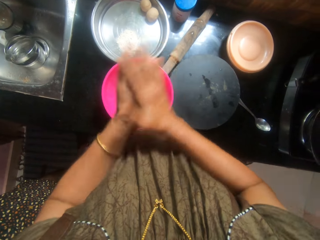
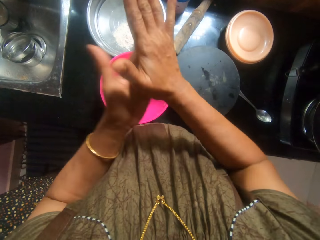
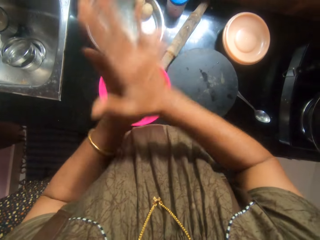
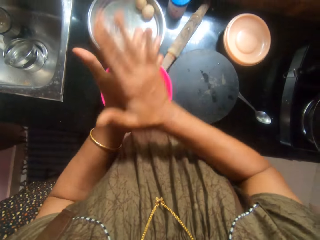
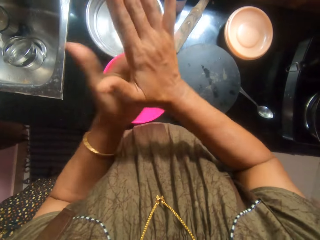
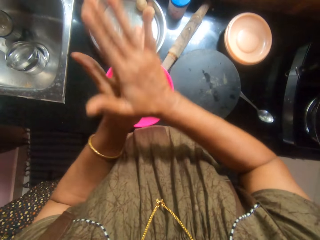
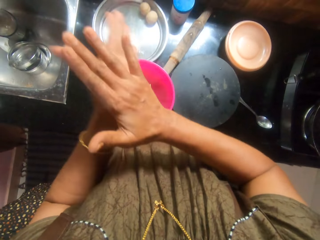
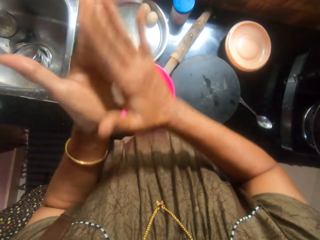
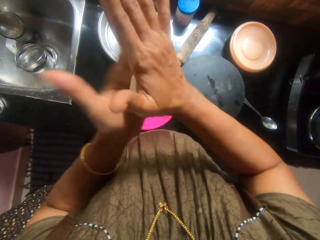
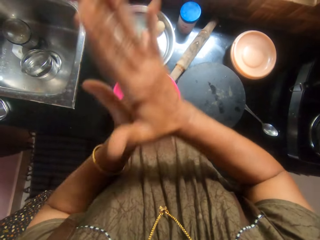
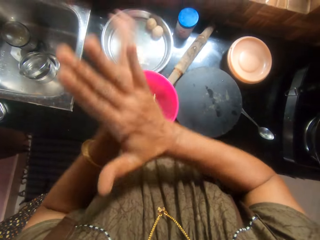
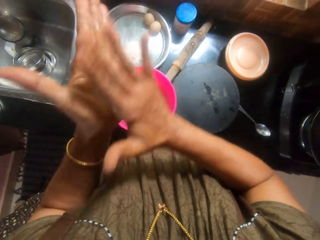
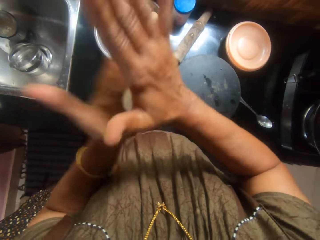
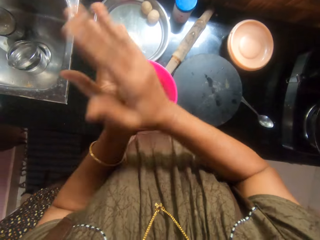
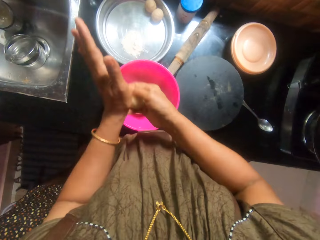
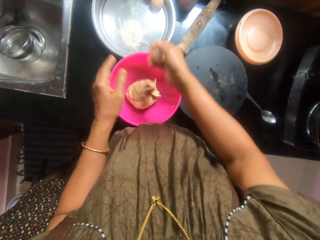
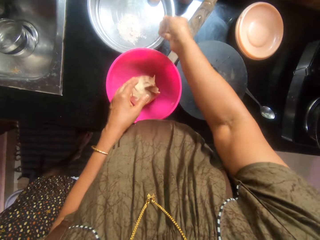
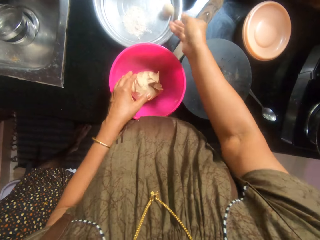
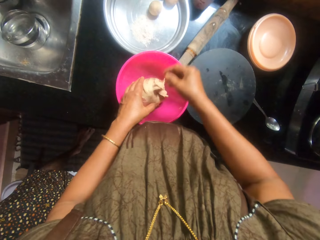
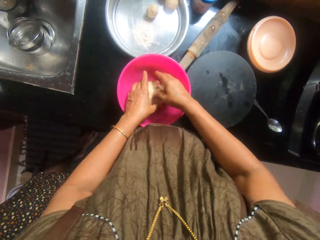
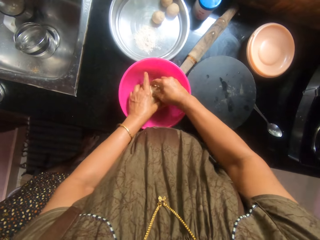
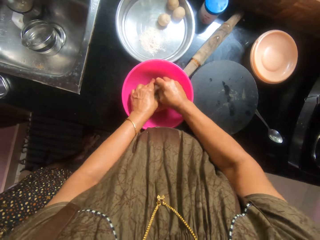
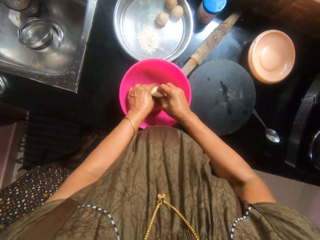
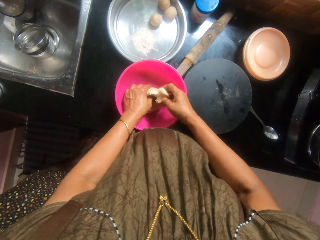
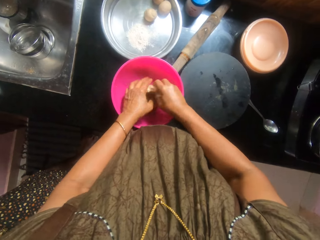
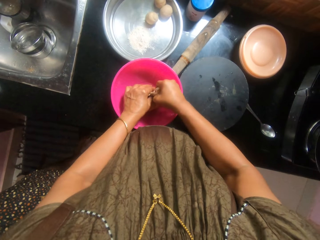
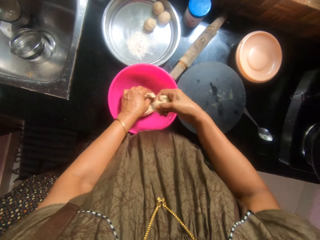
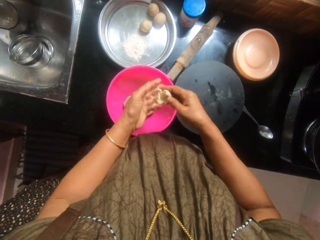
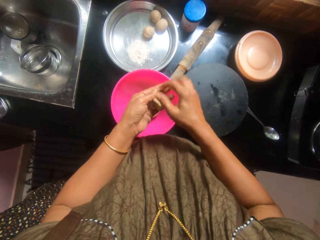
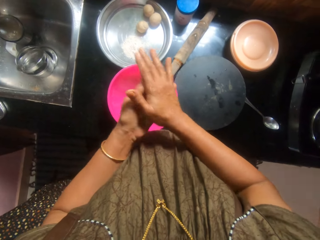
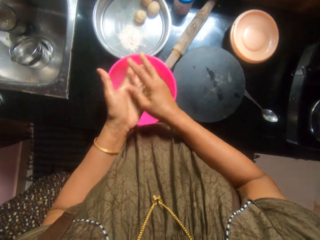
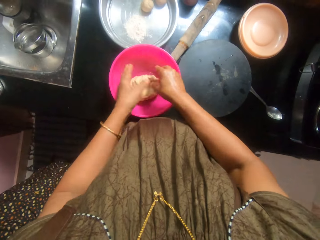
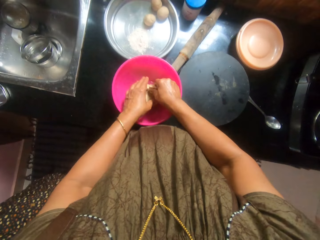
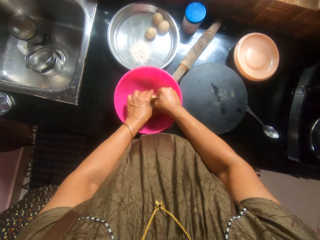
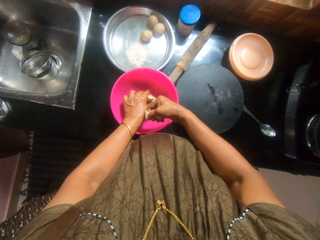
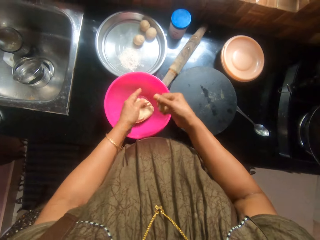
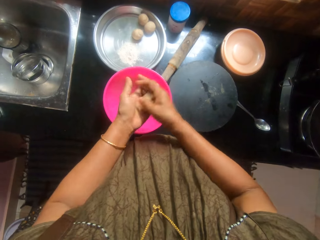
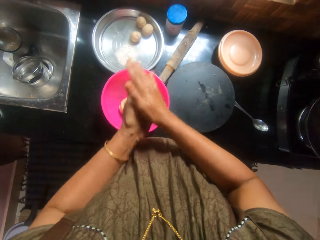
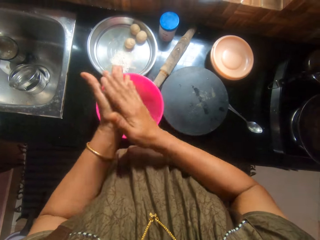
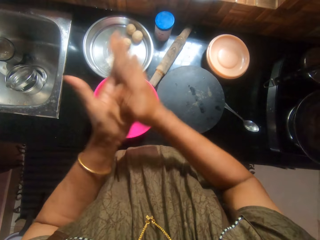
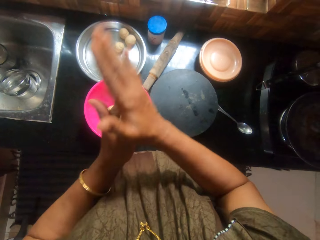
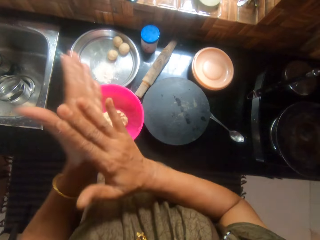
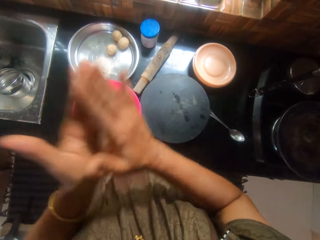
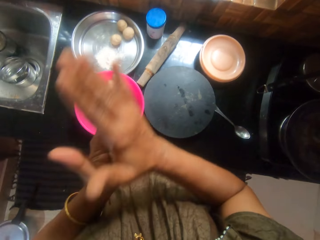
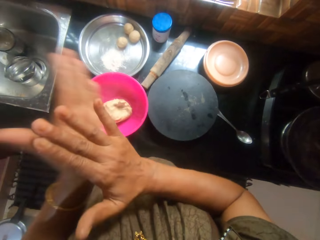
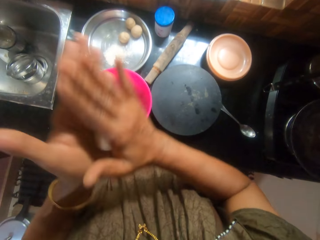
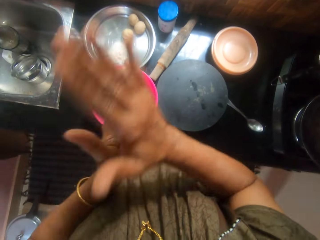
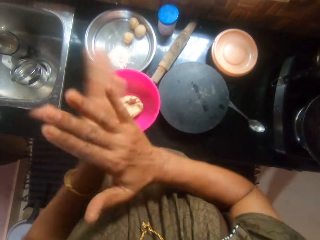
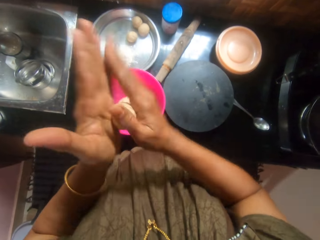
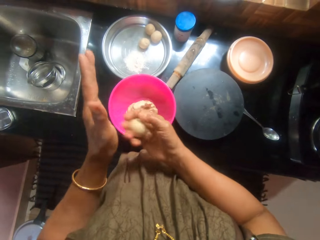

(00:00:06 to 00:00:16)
The camera wearer rubs the dough into a ball with her hands. She drops the dough in the tray. She takes from the dough in the bowl. She rubs the dough into a ball with her hands. She takes more dough from the bowl. She rubs the dough into a ball.

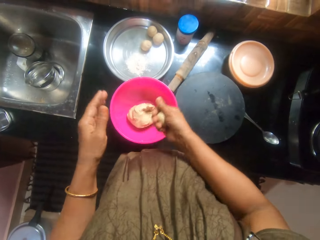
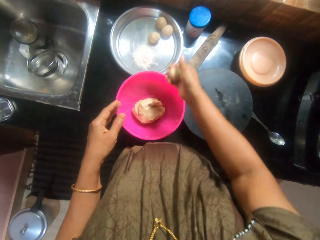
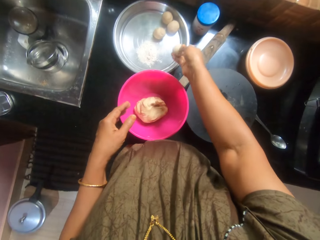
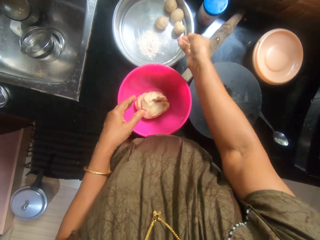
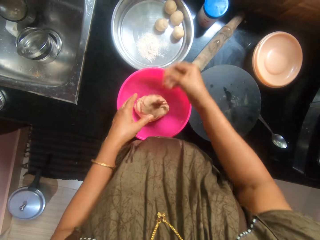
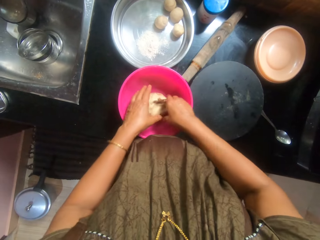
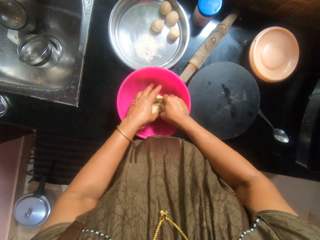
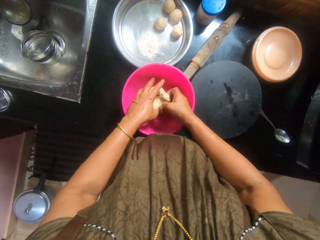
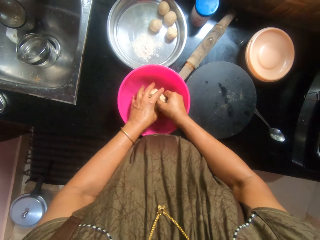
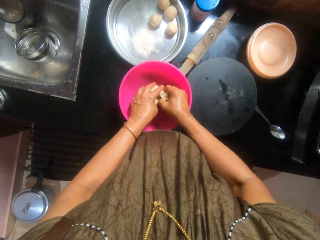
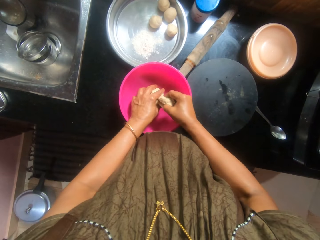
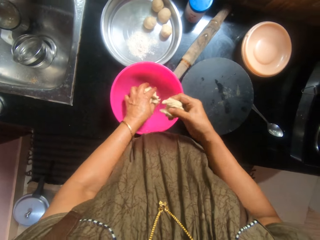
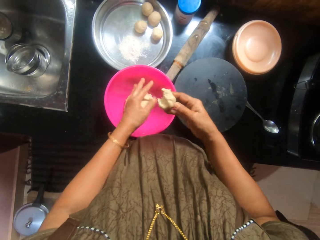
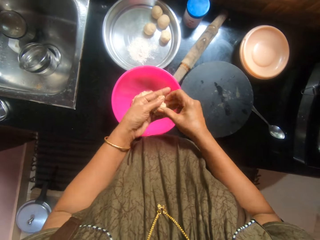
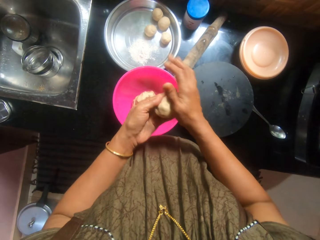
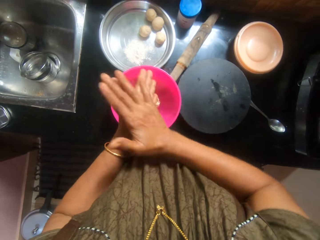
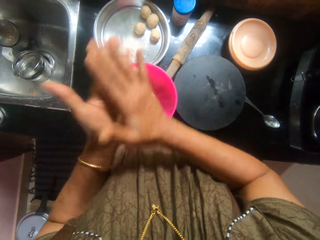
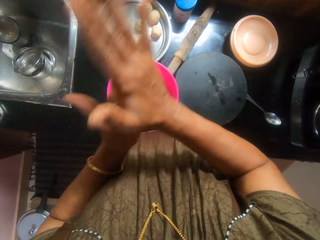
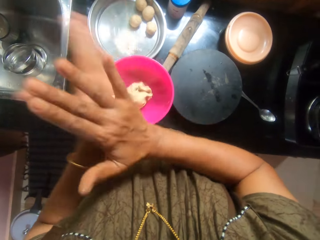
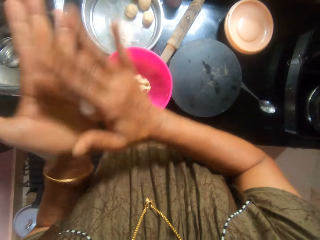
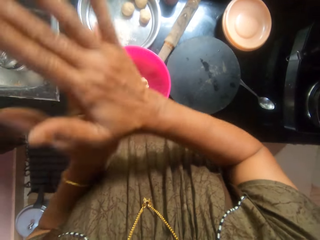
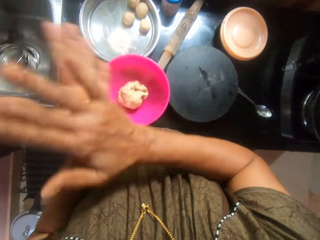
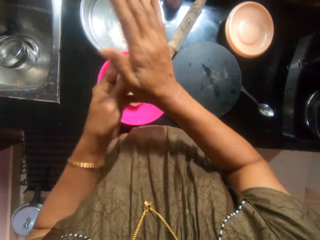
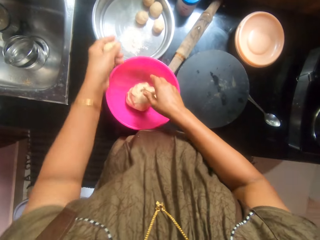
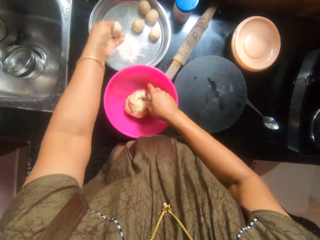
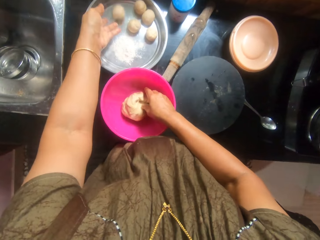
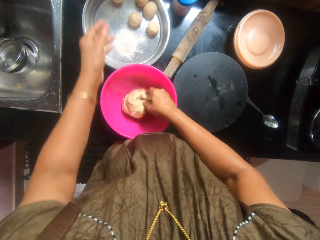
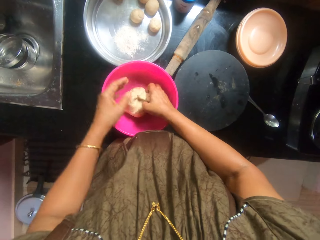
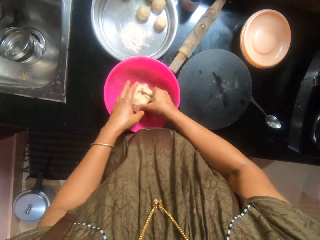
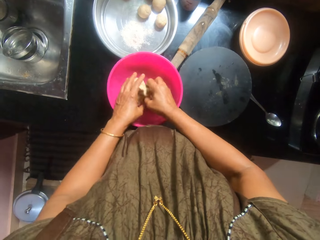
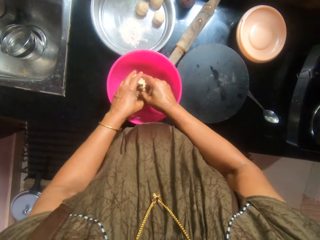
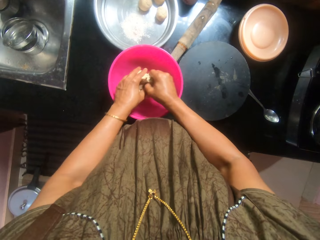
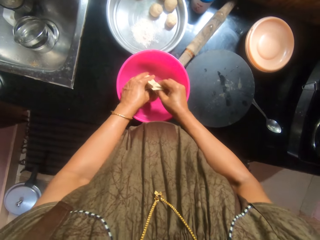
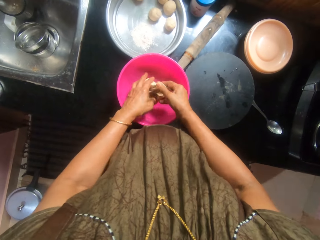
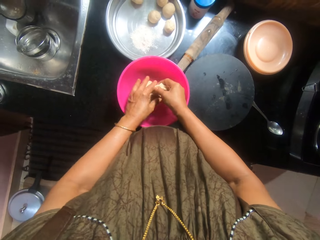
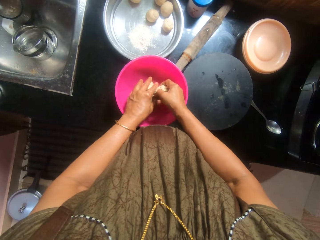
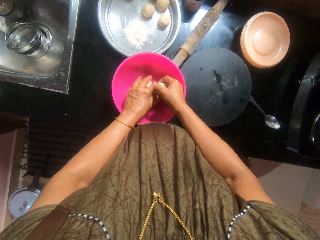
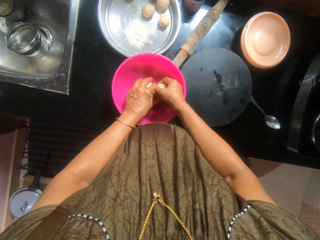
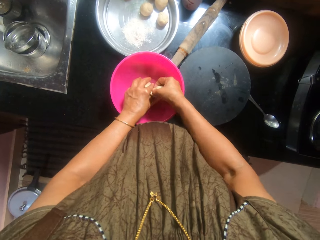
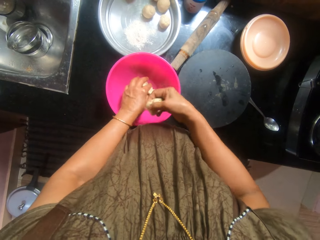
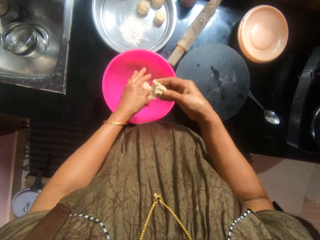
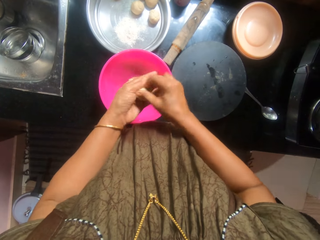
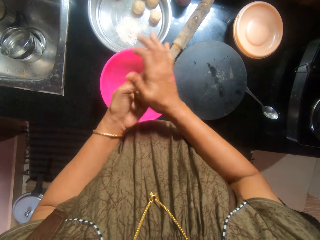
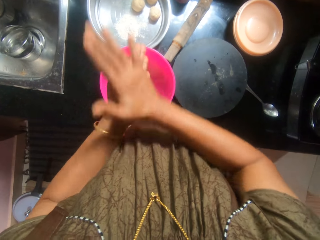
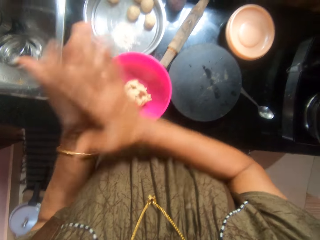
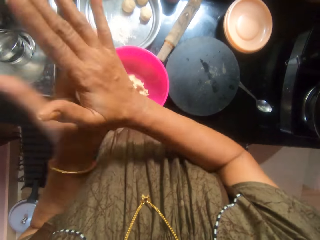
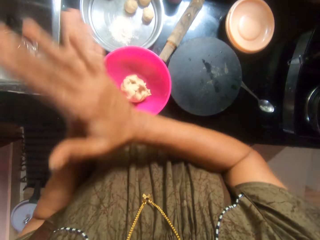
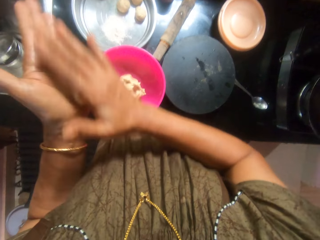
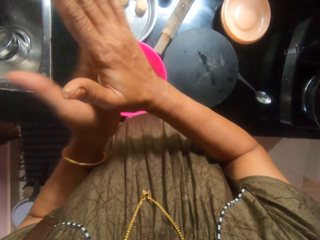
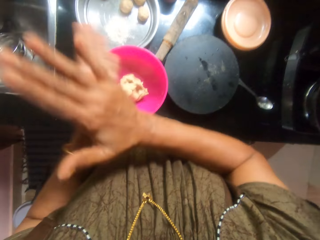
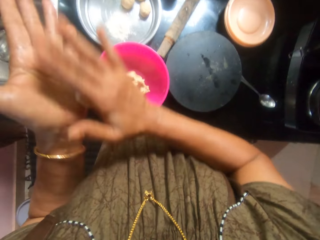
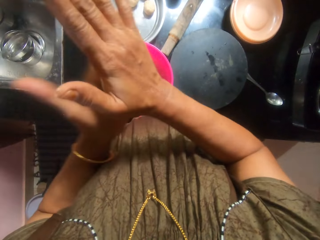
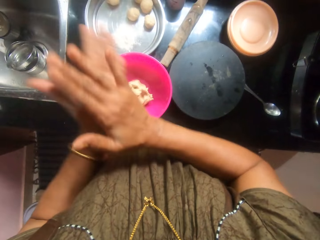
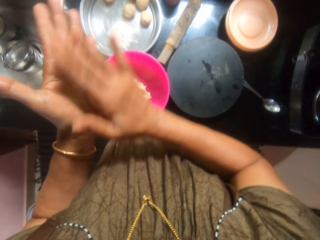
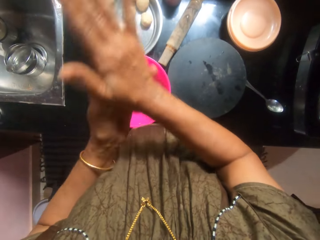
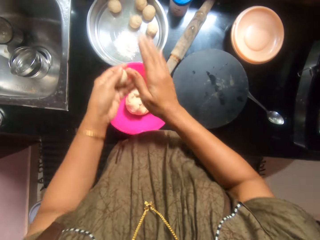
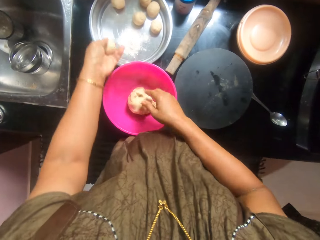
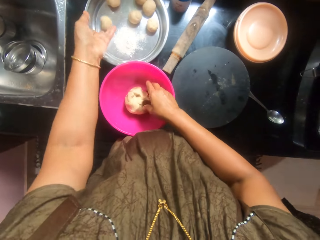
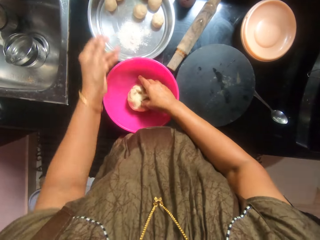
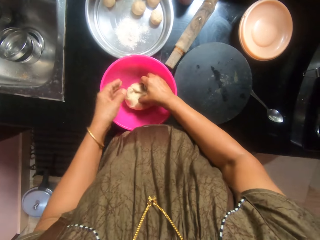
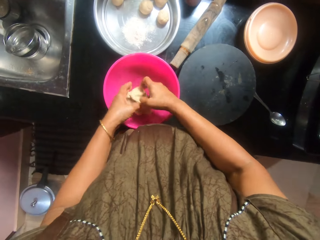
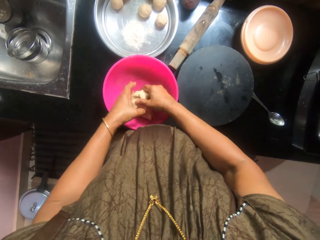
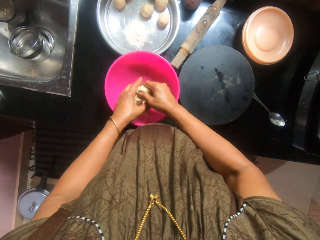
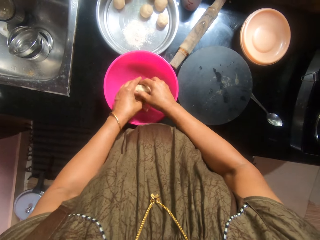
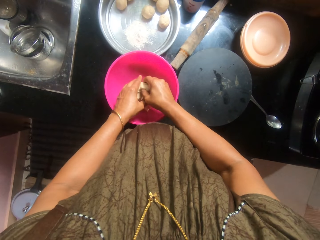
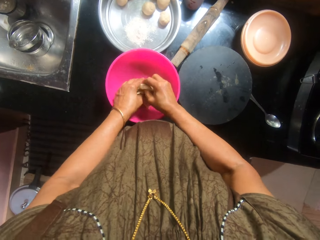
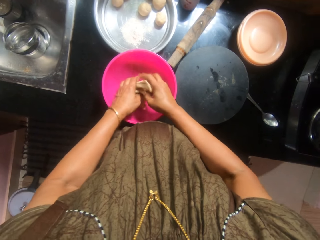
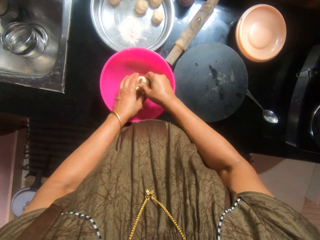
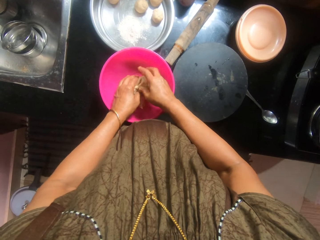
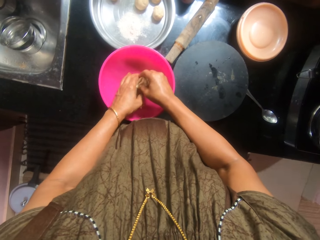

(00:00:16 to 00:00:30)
The camera wearer drops the dough in the tray on the floor. They take more dough from the bowl. They rub the dough into a ball on the palms. They drop the dough in the tray on the floor. They take more dough from the bowl. They rub the dough into a ball on the palms. They take more dough from the bowl. They drop the dough in the tray on the floor.
